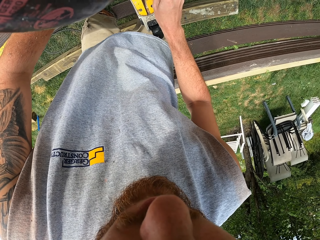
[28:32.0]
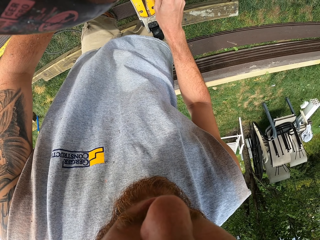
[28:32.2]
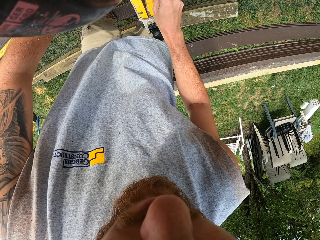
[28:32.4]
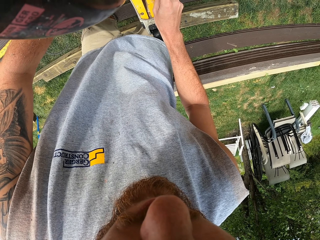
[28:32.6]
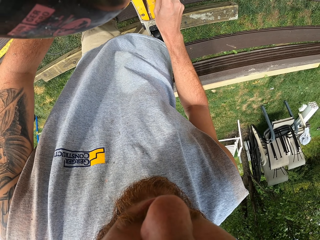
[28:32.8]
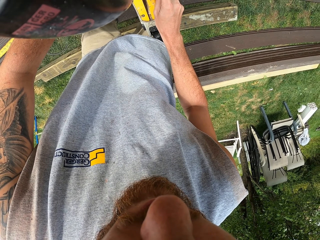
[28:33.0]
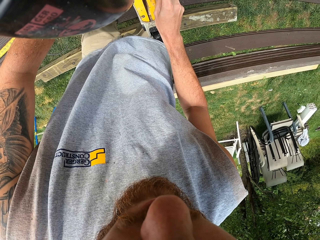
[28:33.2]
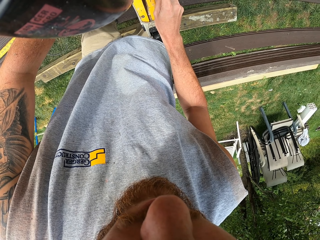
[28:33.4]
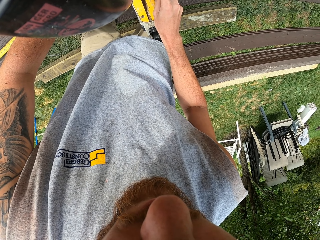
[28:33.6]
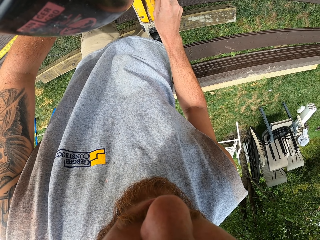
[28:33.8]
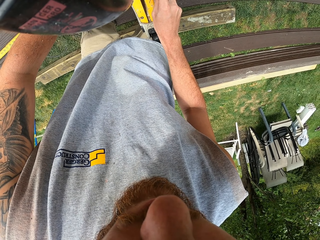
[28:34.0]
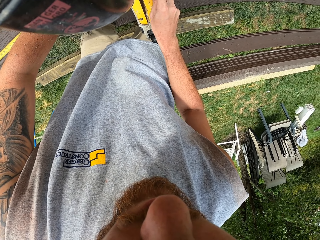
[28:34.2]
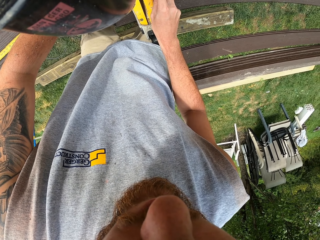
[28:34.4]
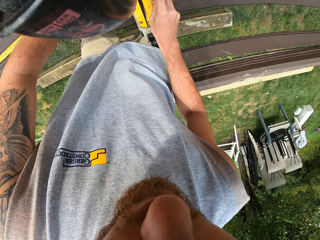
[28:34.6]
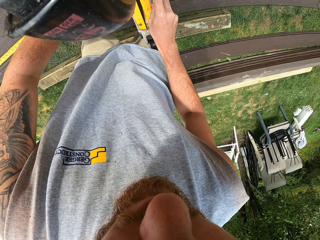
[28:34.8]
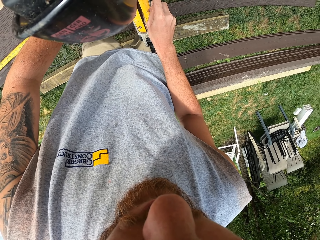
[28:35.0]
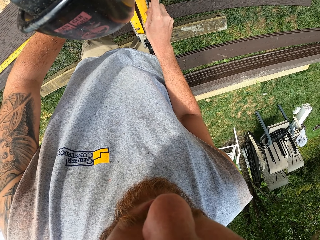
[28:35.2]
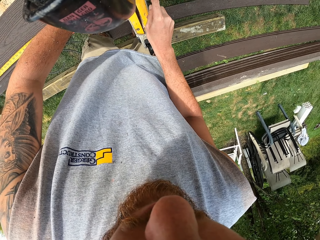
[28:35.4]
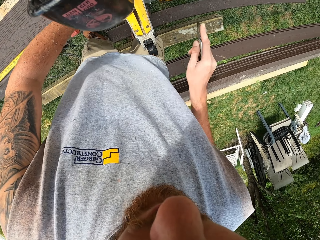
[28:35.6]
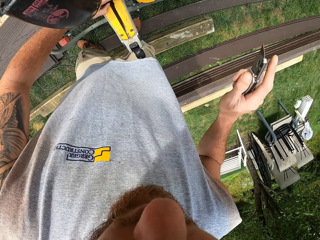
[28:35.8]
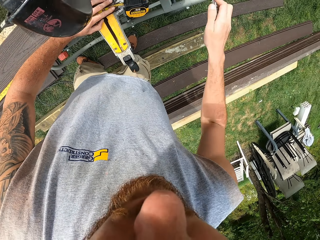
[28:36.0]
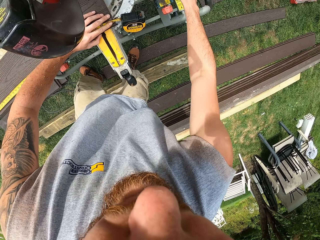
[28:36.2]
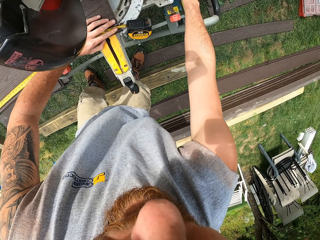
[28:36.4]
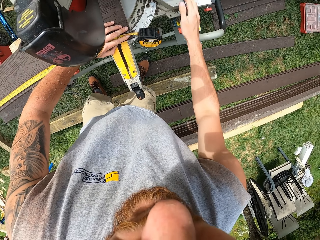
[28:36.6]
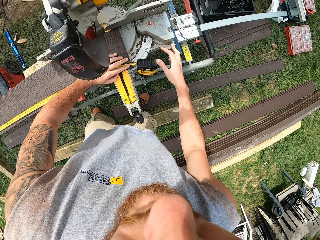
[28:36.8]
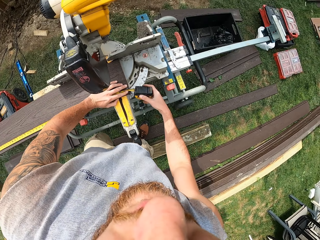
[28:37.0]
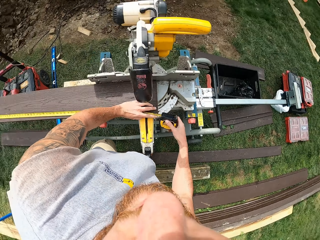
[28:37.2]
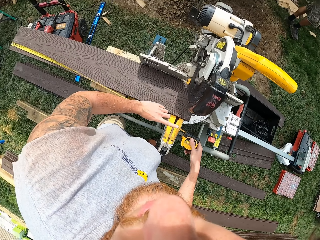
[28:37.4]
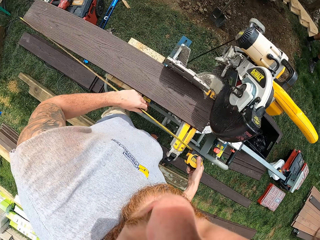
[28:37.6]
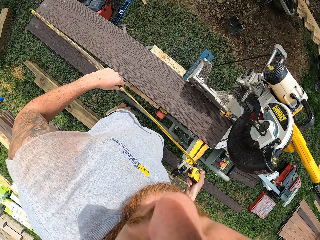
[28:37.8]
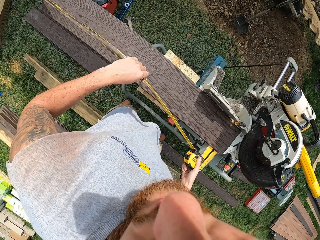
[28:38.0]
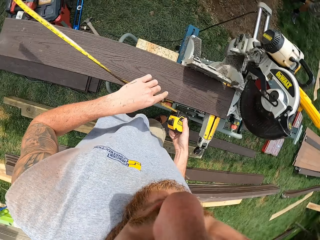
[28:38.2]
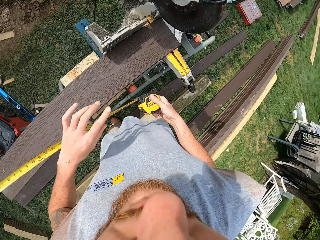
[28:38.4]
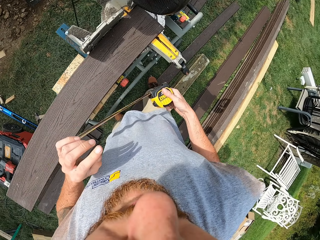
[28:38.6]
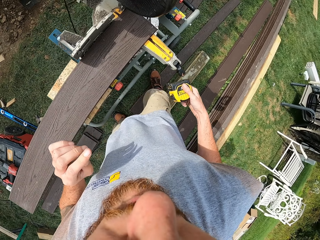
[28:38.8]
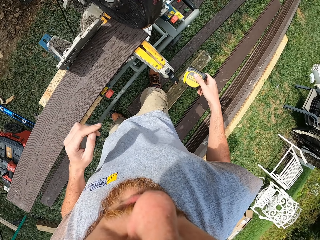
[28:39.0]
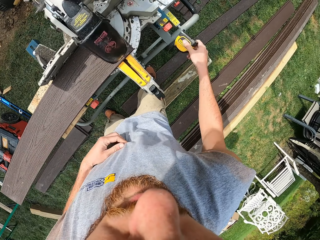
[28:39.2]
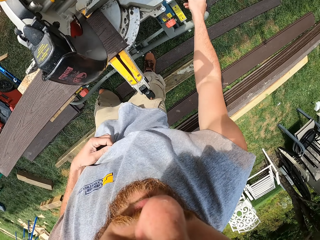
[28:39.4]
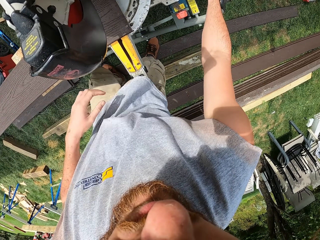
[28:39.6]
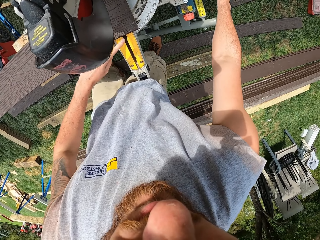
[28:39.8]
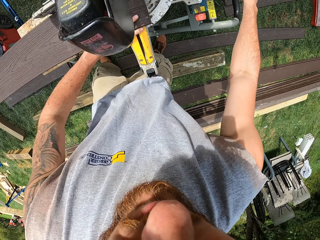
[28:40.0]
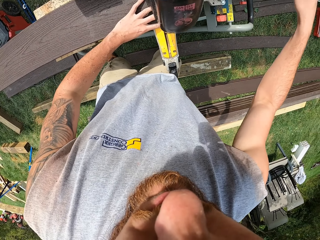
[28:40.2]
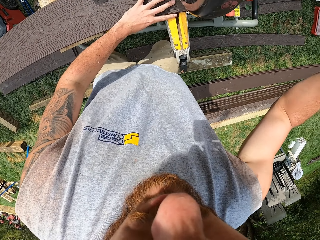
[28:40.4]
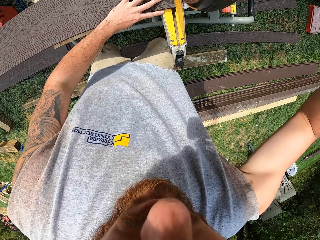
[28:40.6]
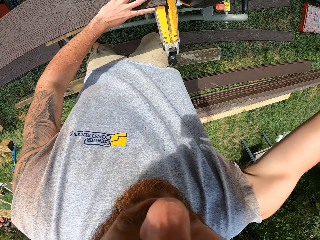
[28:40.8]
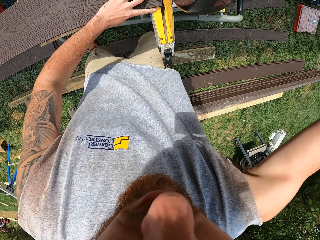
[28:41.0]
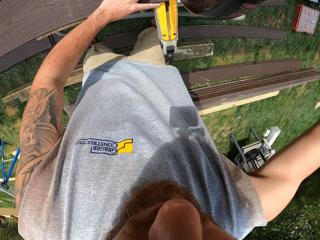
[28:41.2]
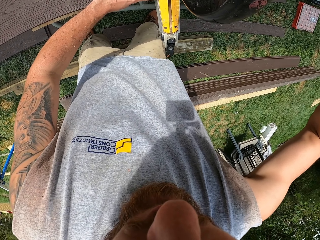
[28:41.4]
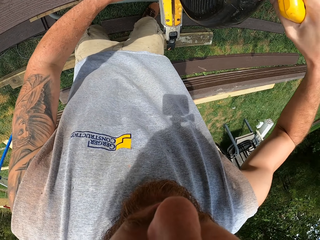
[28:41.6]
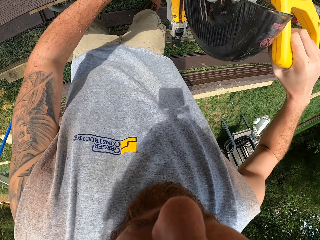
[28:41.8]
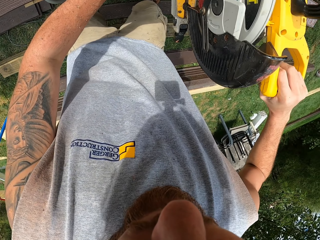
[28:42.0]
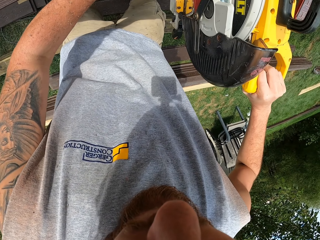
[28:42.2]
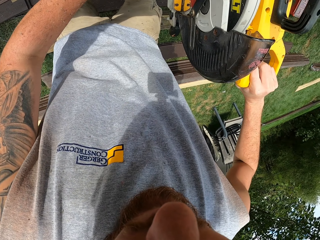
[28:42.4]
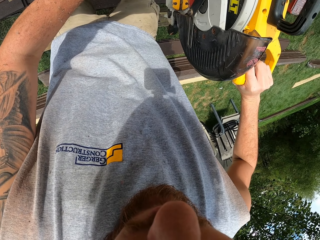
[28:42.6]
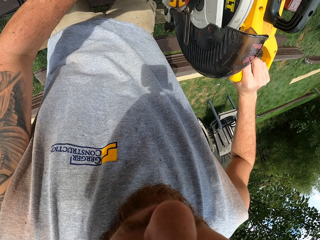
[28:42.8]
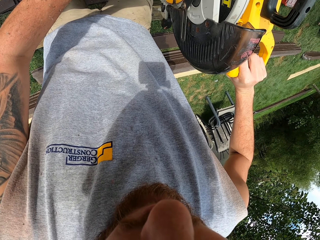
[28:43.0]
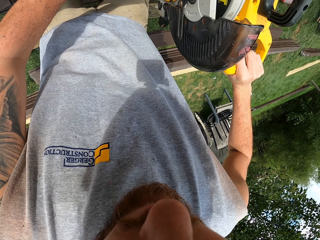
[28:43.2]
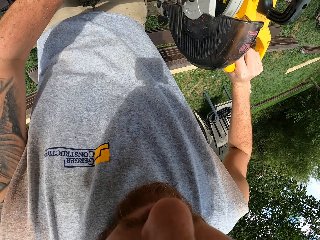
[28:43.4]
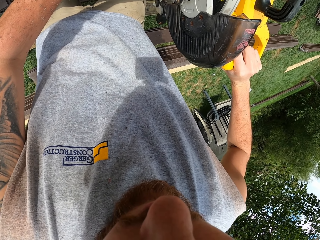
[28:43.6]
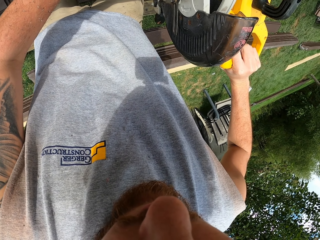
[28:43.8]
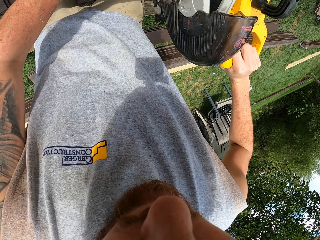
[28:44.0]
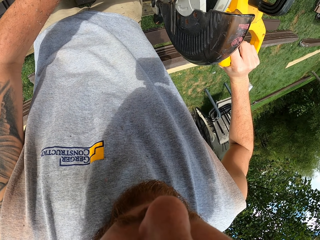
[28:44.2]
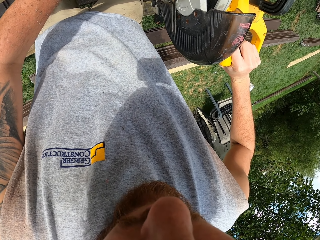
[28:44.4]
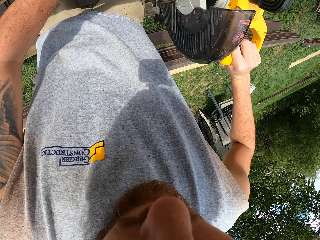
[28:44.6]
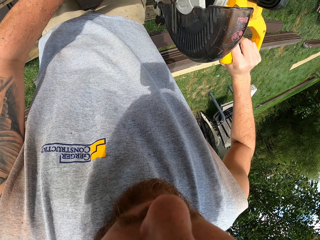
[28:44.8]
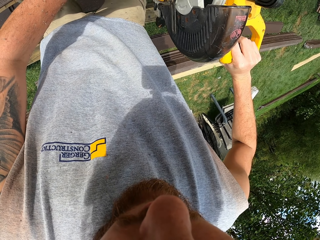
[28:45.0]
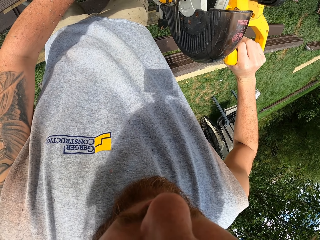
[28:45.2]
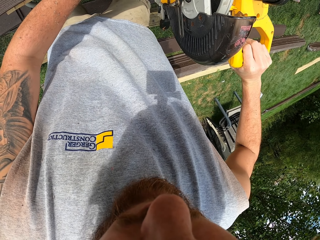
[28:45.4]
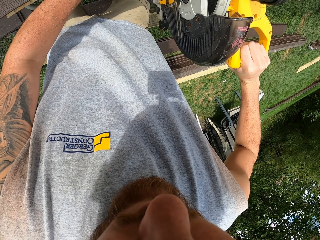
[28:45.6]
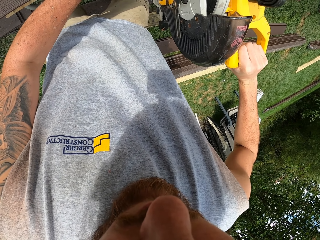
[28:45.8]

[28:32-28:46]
The camera wearer marks on the wood with the retractable knife. They put down the retractable knife. They fold the tape. They put down the tape measure. They cut the wood with the wood cutter.

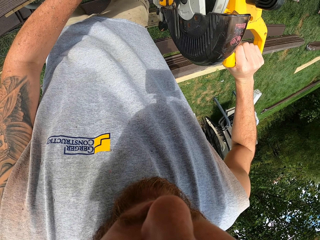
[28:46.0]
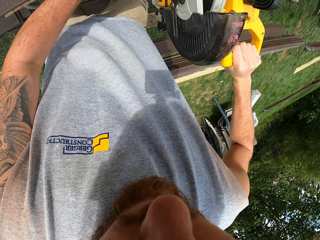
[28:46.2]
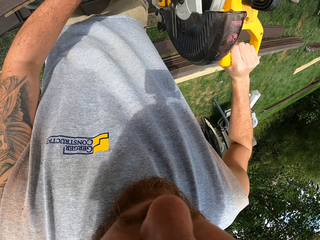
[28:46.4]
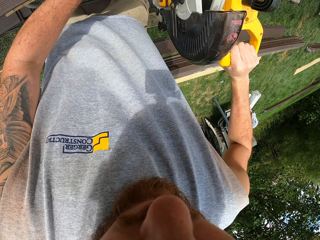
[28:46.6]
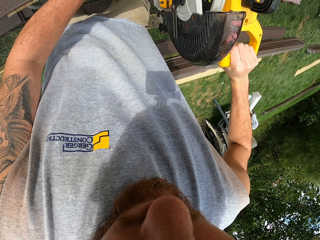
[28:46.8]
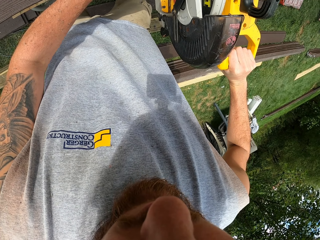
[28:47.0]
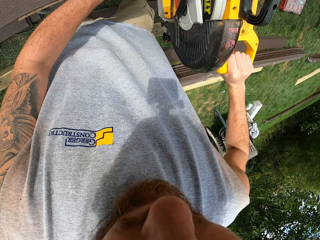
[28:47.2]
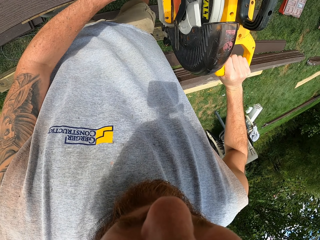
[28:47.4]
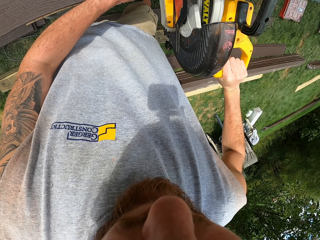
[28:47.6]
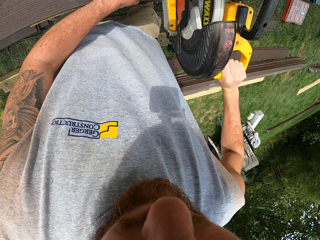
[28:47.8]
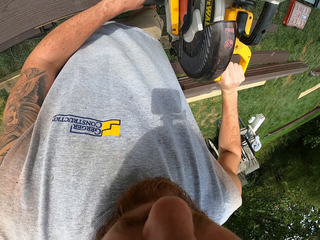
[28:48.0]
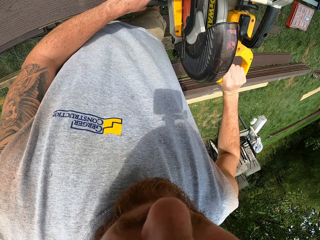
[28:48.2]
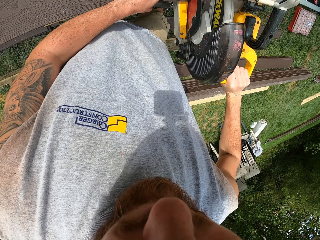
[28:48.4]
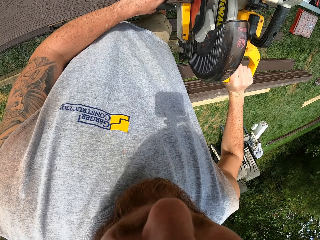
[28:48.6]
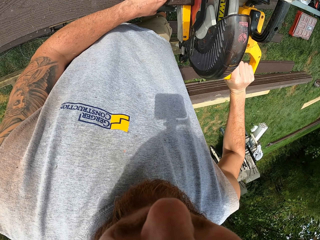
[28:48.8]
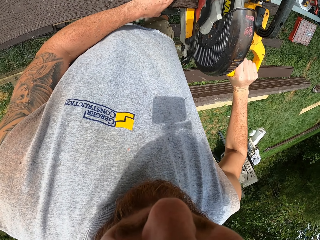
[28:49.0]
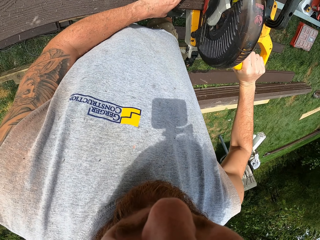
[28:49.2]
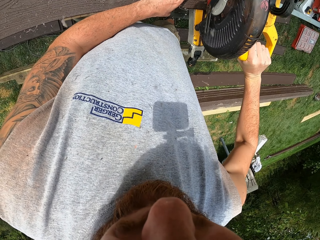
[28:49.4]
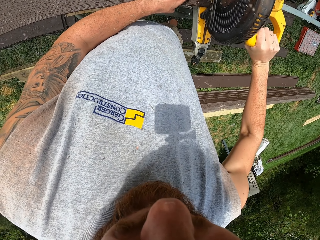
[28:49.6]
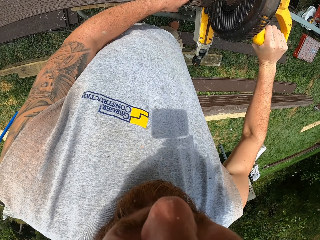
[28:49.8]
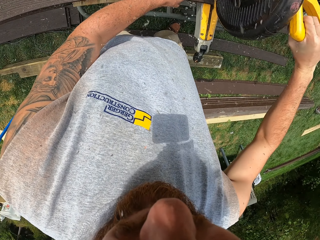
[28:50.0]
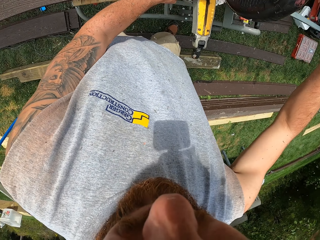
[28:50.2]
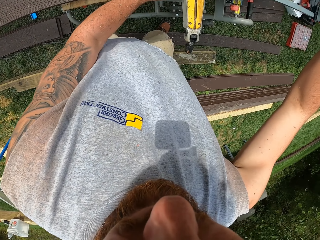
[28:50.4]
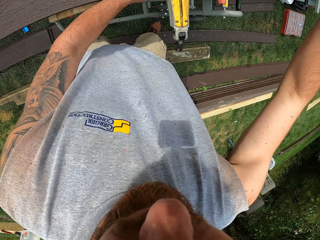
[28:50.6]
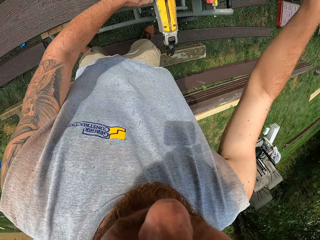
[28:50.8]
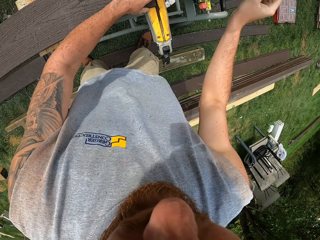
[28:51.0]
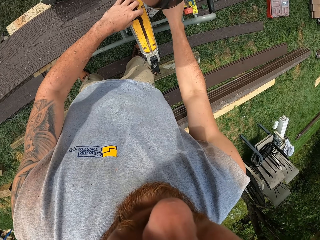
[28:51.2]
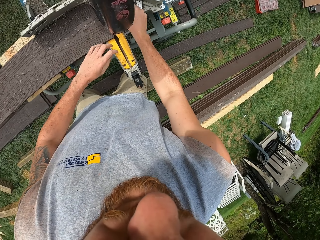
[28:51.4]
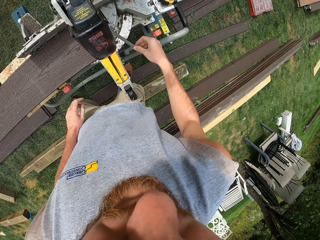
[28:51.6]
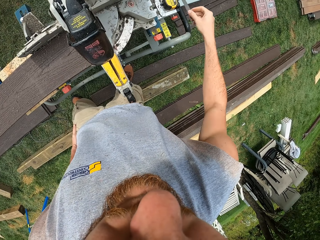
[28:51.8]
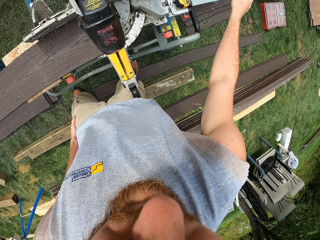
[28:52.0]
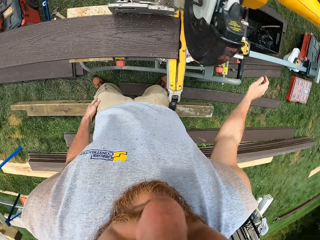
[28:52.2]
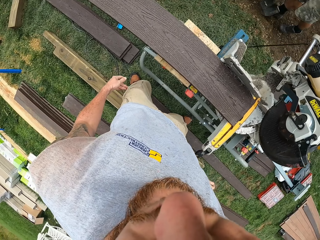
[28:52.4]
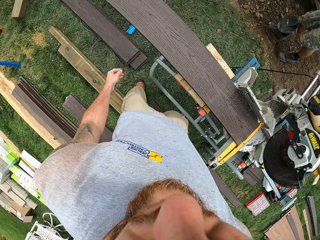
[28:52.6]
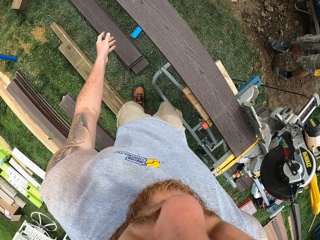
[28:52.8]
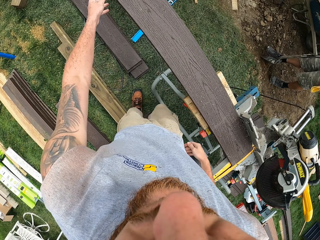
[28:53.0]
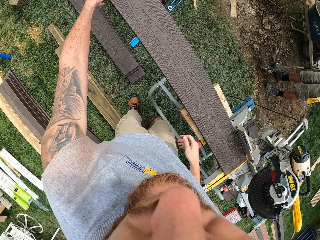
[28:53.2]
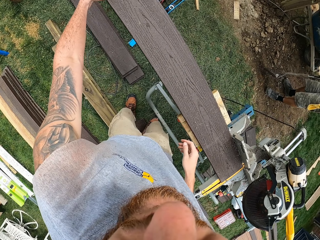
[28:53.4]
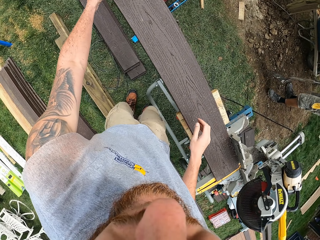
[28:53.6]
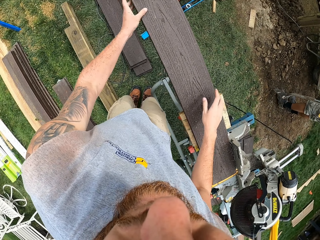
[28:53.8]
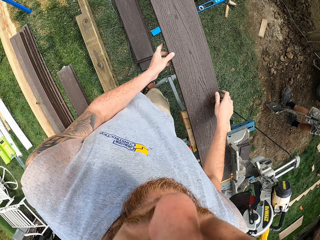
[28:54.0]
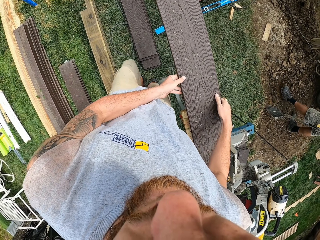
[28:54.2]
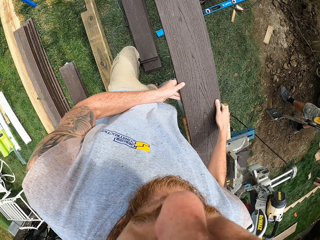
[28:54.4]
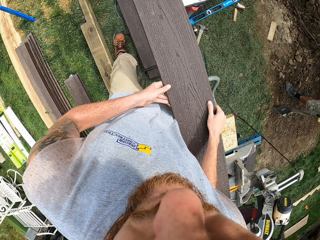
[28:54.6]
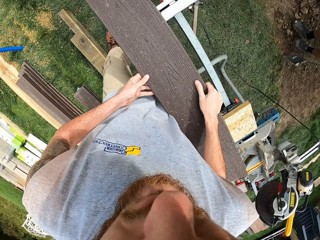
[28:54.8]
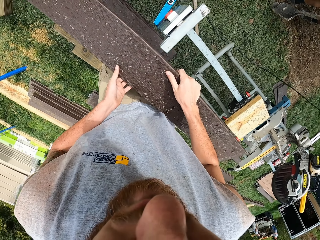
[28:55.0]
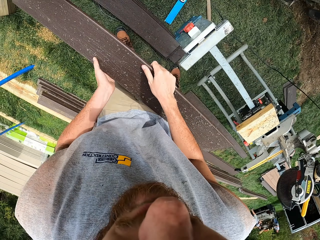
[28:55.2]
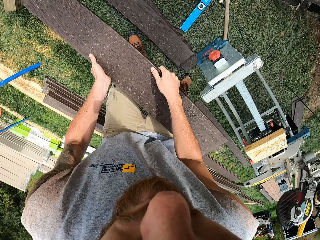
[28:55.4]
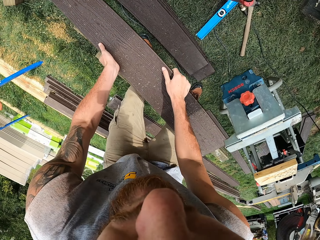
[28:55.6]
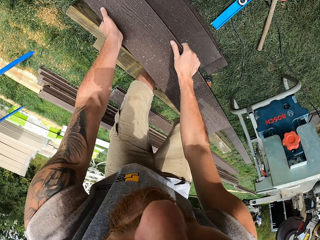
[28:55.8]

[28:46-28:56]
The camera wearer picks up a piece of wood and throws the piece of wood on the ground. They take the timber off the woodcutting machine.
